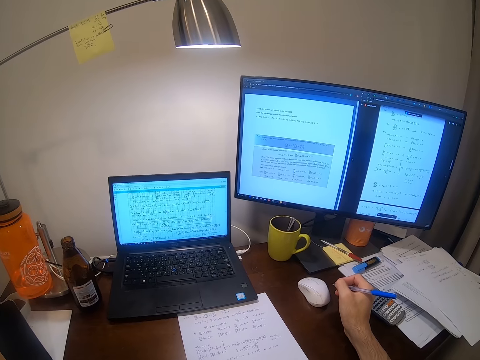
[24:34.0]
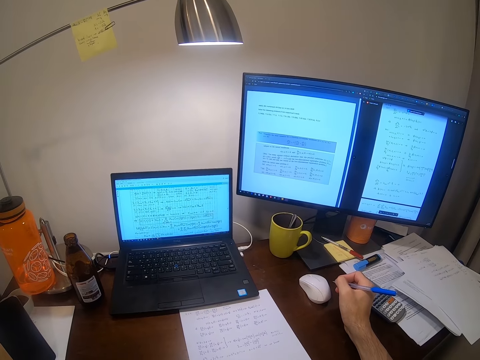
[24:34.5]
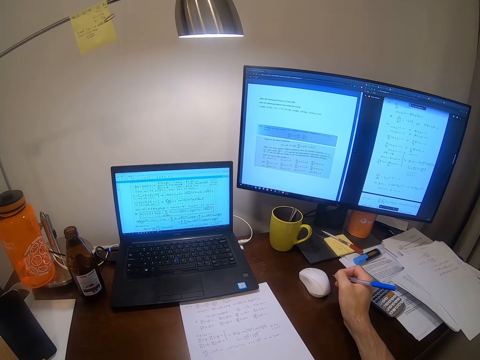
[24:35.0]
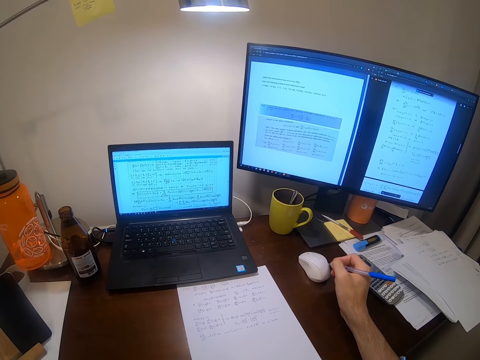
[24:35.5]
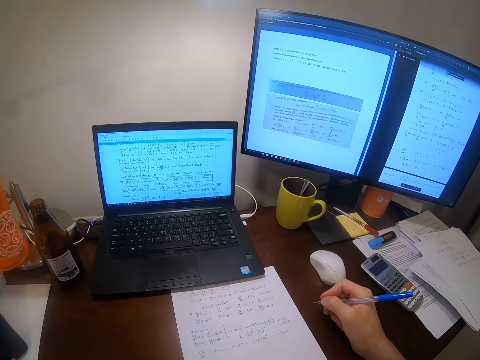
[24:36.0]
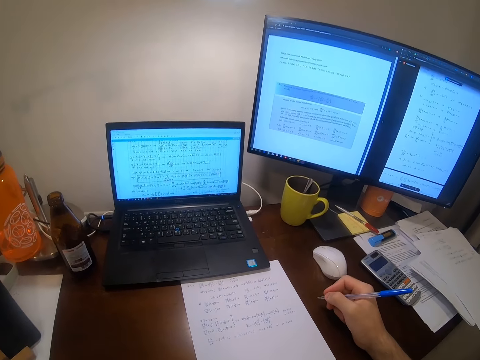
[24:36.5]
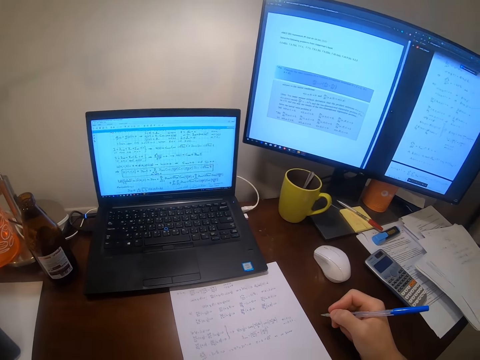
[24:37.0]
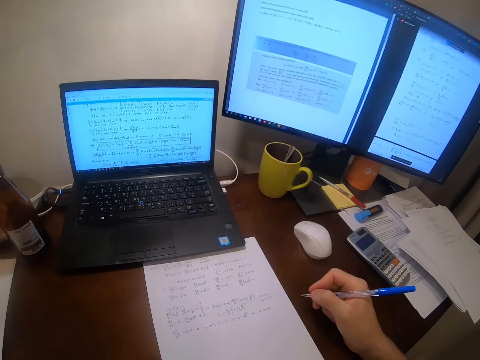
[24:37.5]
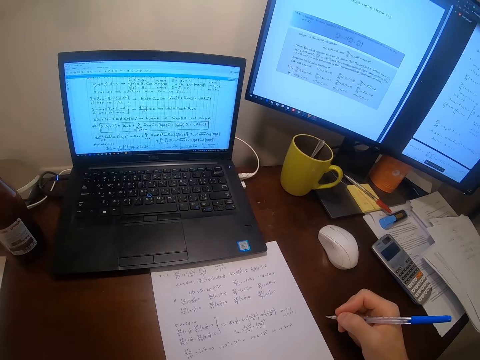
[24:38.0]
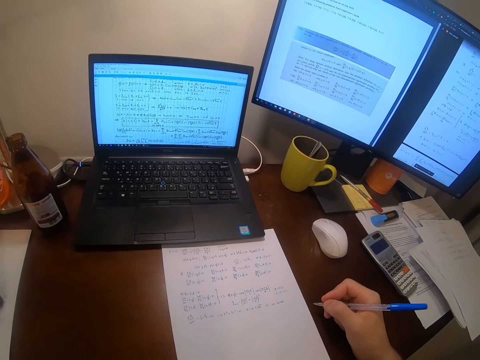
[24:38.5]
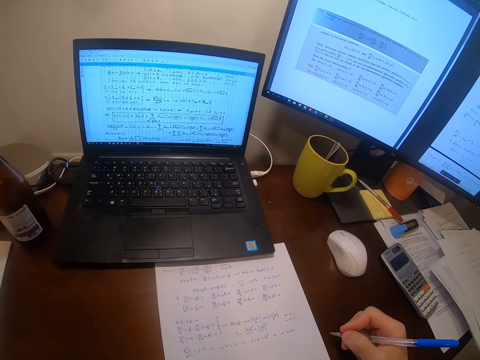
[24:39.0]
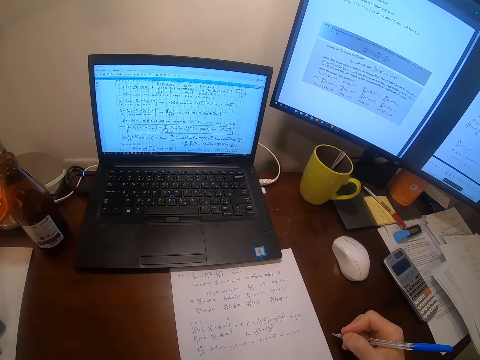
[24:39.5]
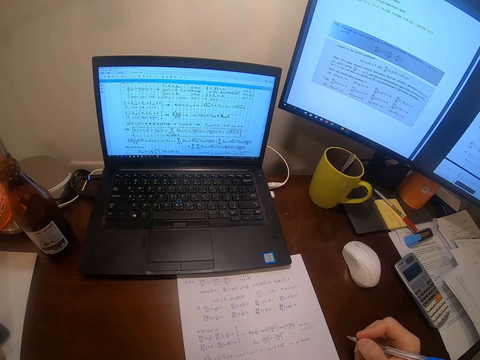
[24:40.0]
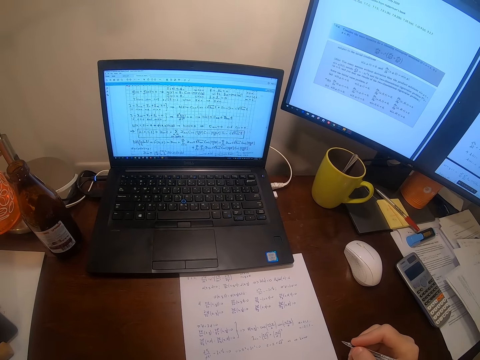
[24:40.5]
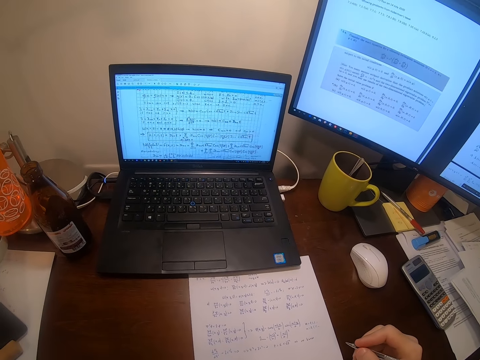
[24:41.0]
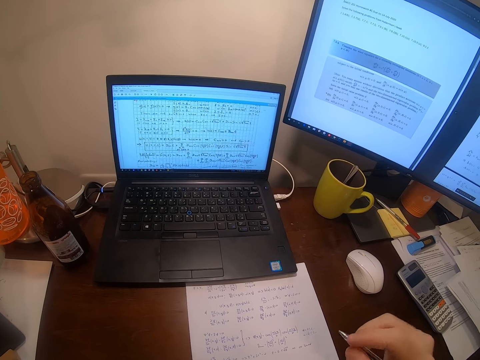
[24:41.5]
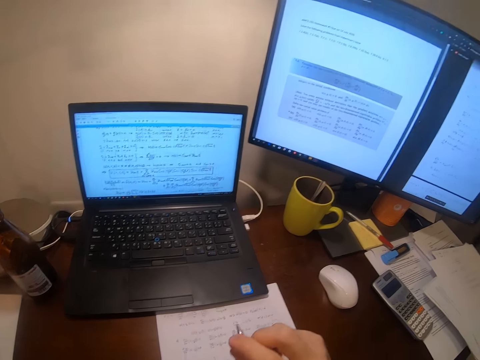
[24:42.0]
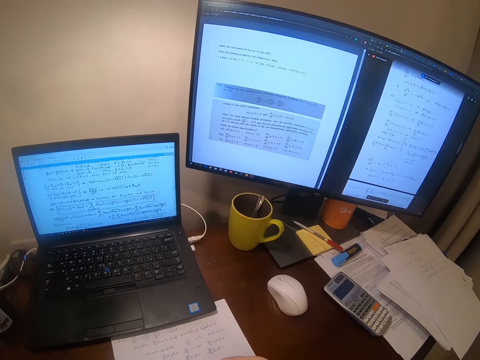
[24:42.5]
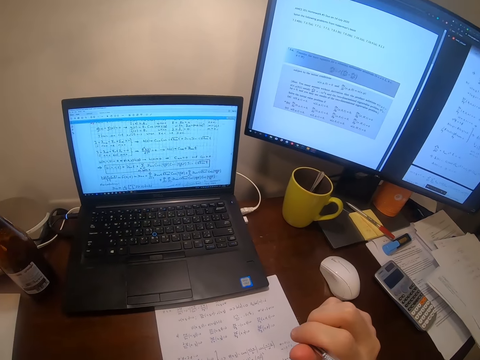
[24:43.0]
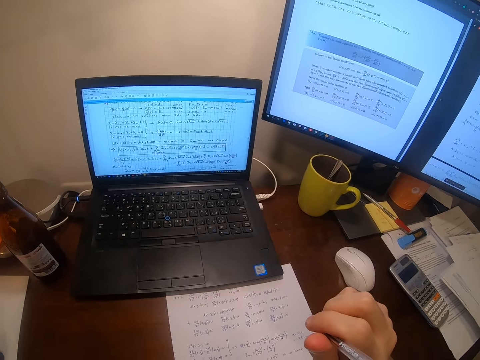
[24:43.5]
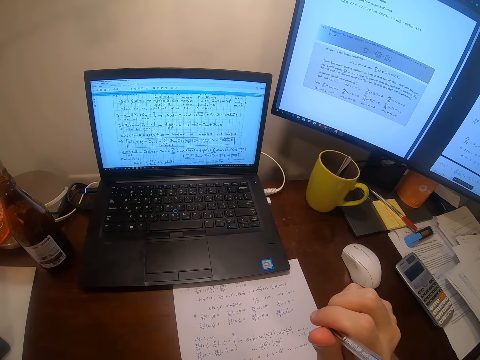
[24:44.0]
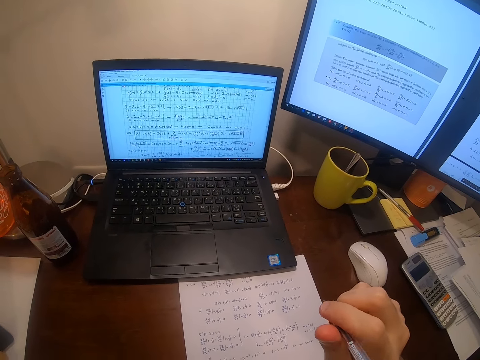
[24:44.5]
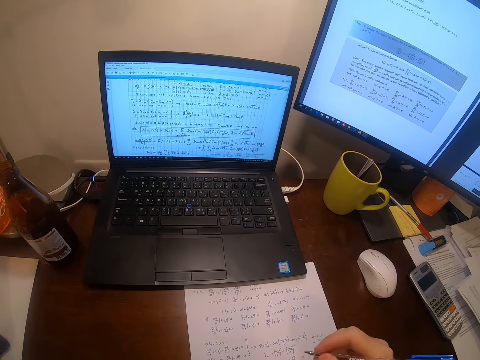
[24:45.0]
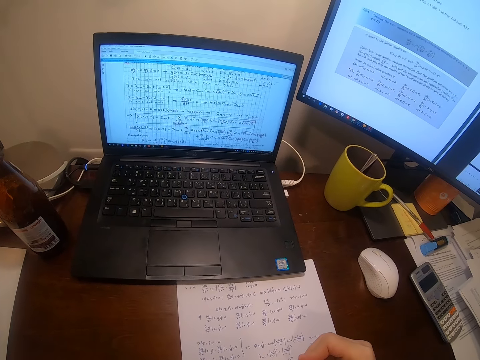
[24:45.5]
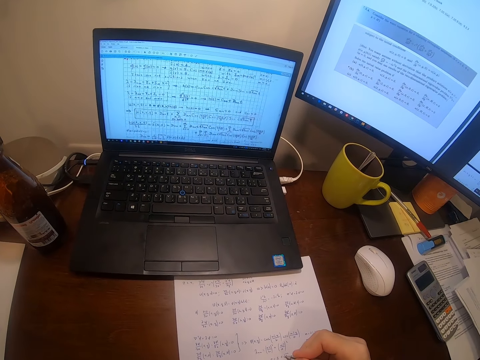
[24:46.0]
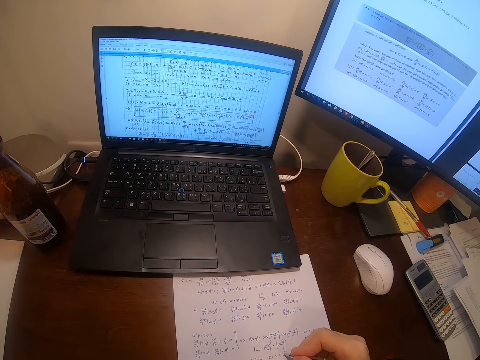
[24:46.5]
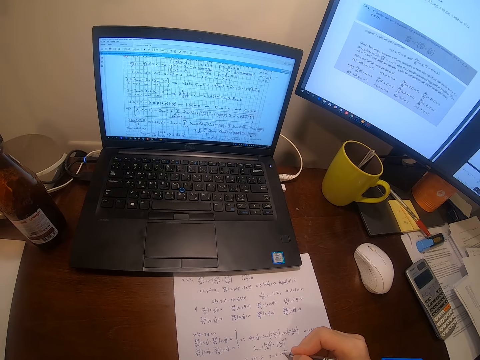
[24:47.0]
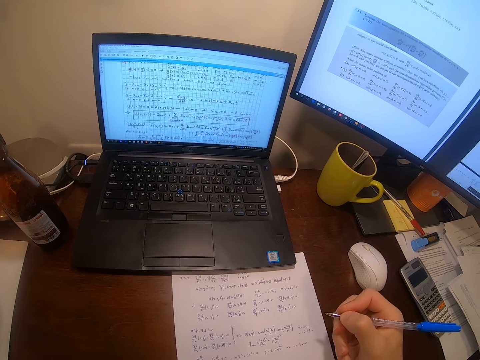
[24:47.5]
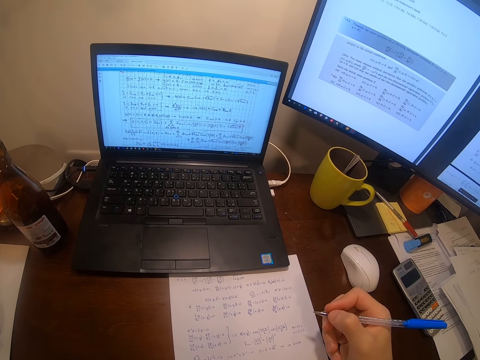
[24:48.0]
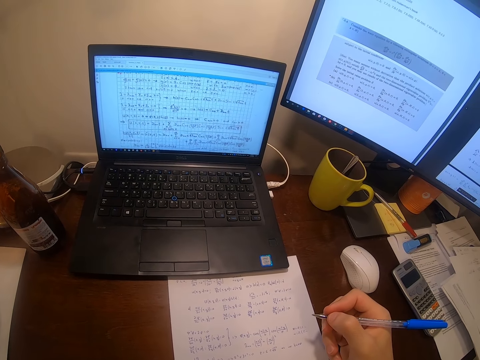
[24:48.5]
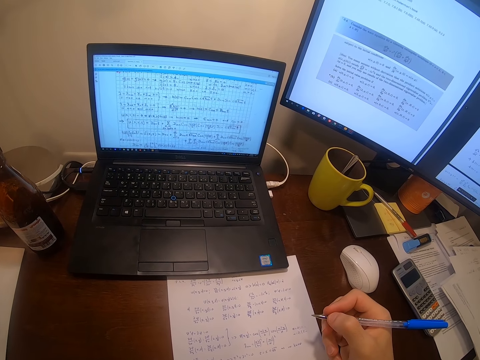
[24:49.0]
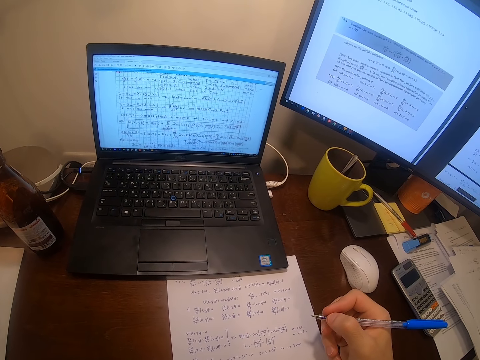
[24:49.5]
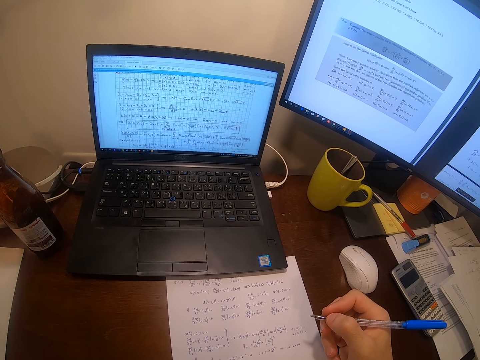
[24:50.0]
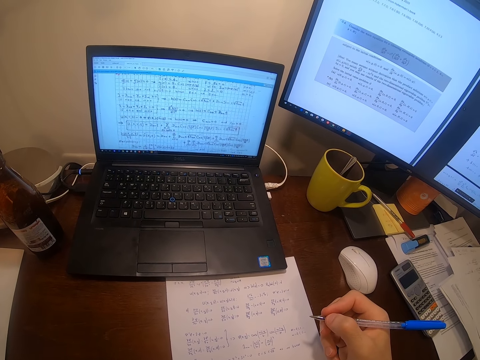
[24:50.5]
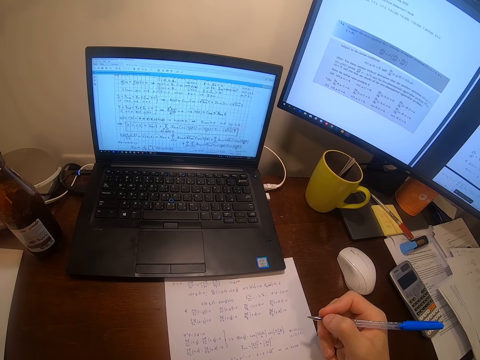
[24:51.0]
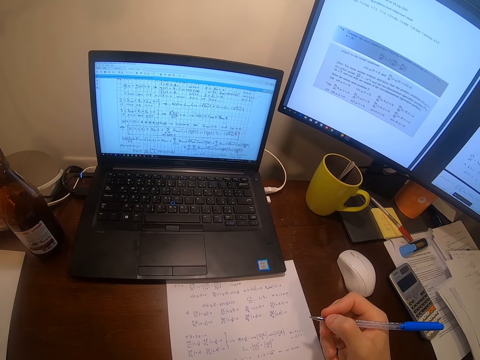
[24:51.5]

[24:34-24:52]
The camera wearer writes on the sheet of paper. They hold the pen.

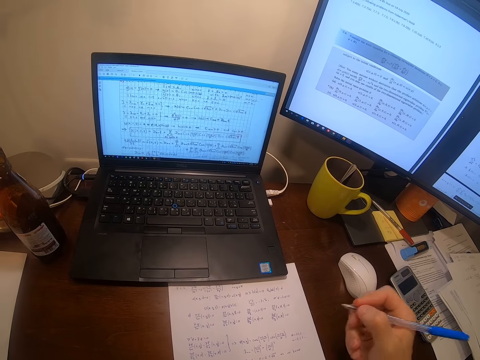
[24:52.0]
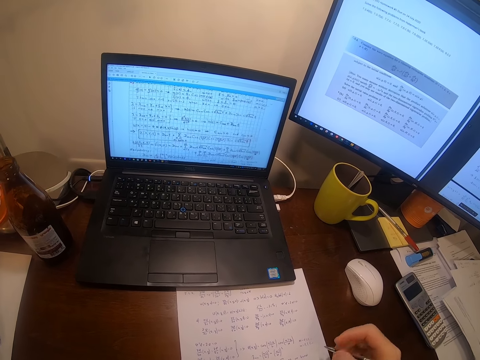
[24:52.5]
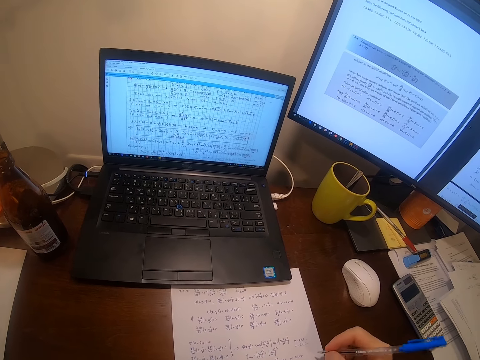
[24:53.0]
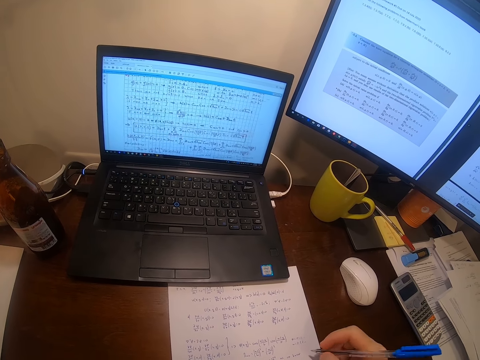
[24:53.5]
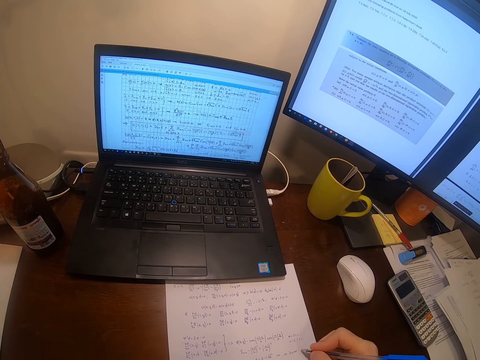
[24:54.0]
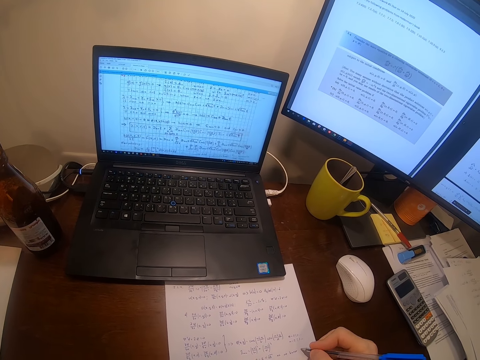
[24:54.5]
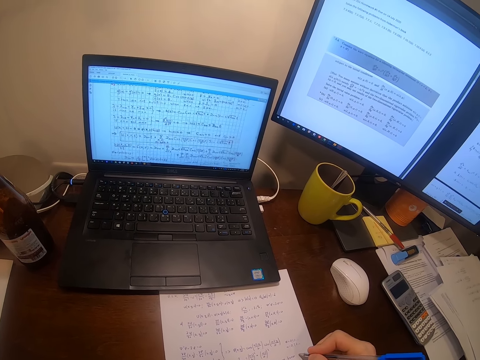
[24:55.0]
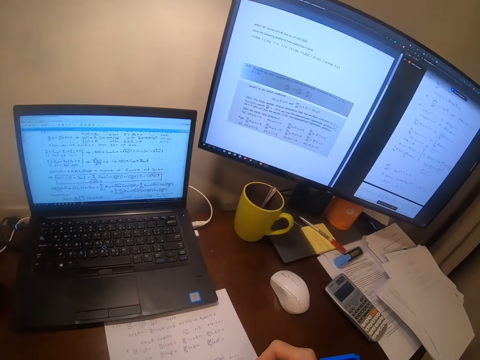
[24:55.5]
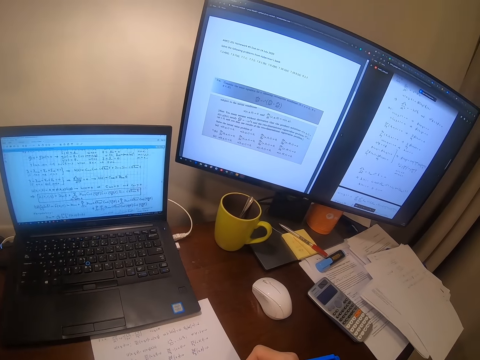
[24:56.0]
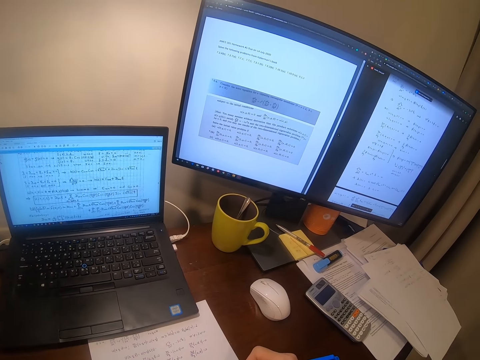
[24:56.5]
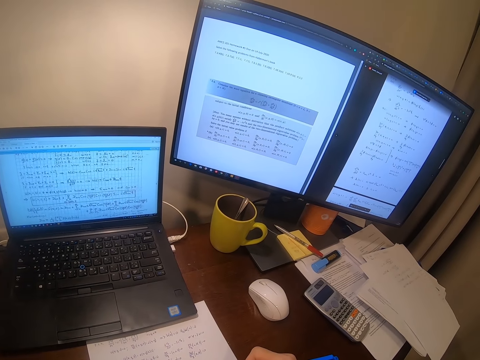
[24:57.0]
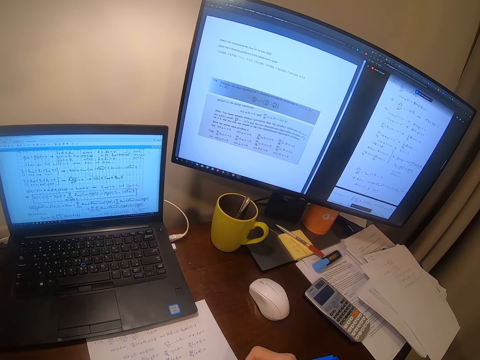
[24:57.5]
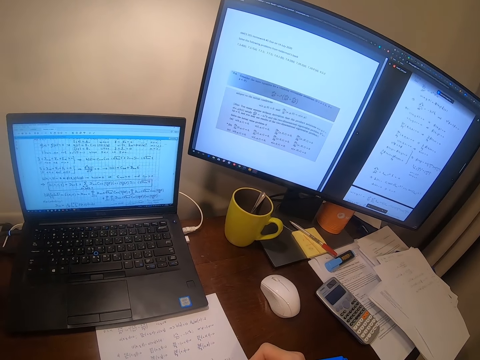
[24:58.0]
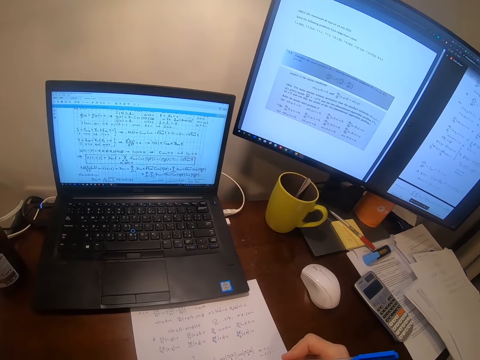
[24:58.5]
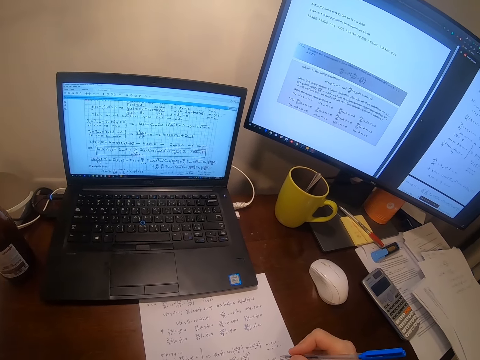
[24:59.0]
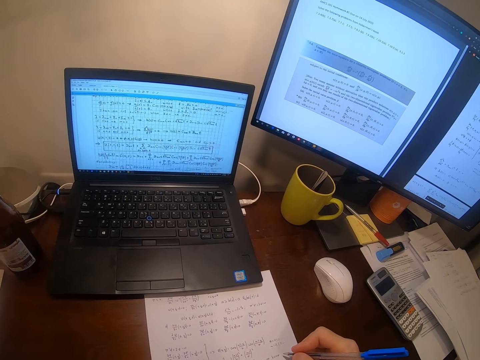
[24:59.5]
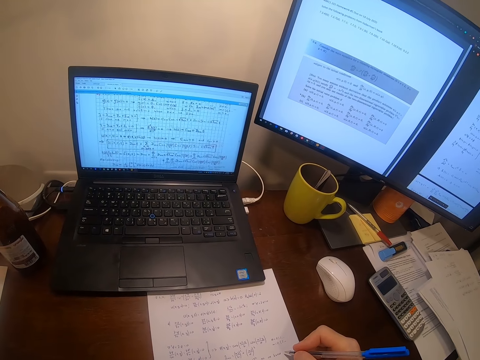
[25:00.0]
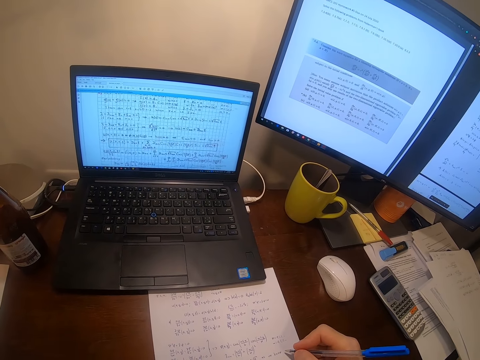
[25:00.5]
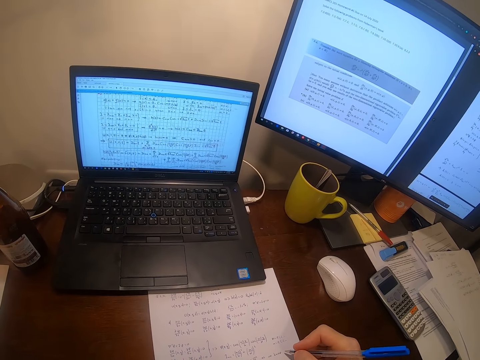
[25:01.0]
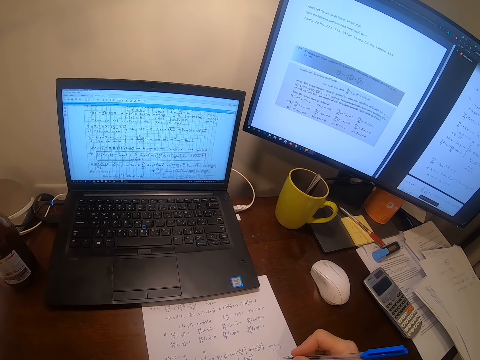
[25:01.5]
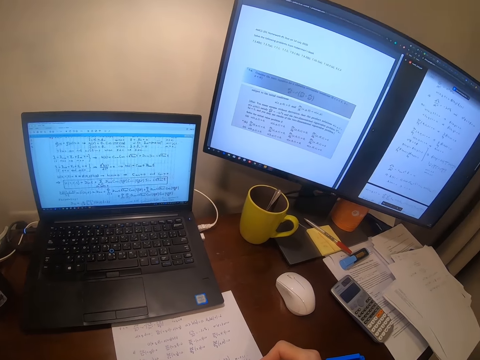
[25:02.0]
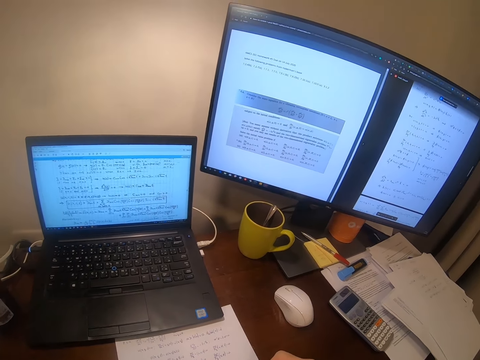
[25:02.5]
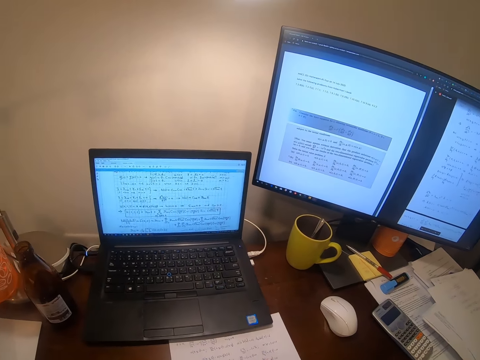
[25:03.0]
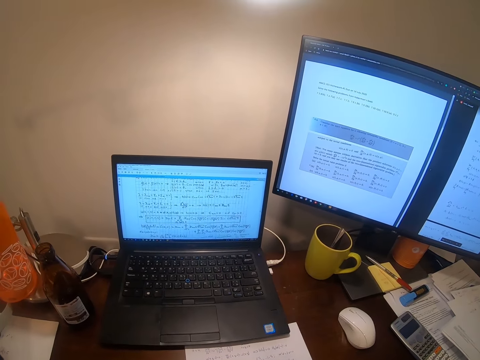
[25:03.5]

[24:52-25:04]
The camera wearer writes on the sheet of paper.
